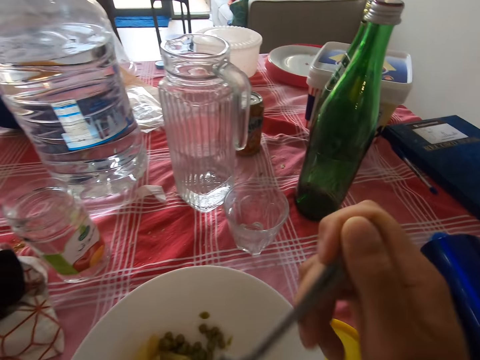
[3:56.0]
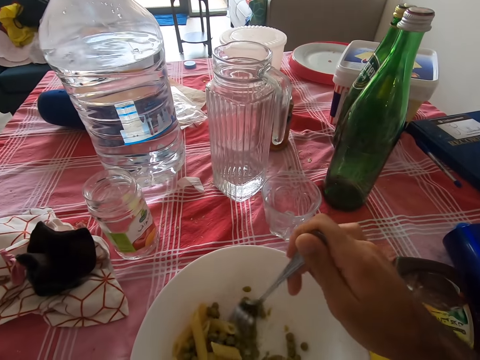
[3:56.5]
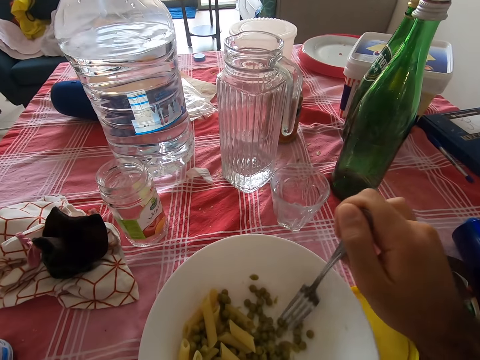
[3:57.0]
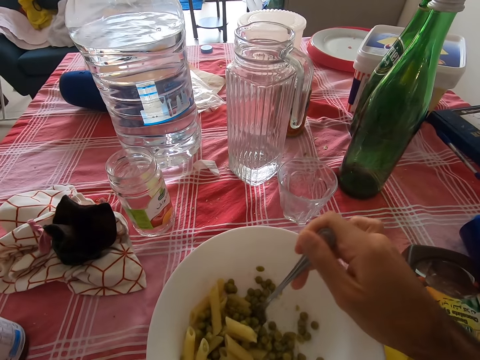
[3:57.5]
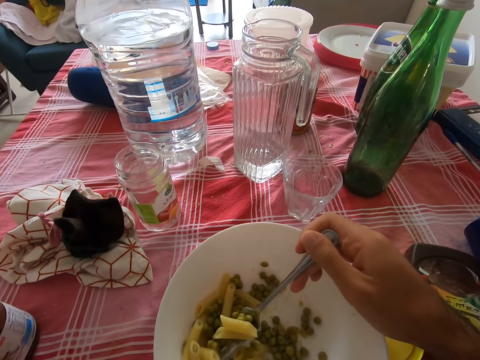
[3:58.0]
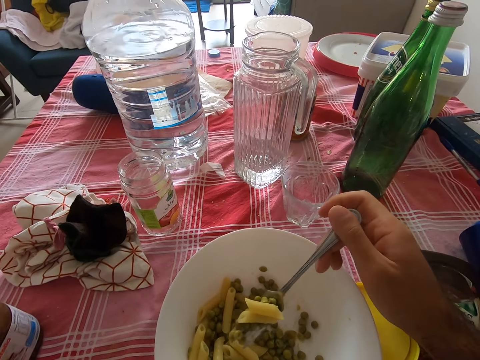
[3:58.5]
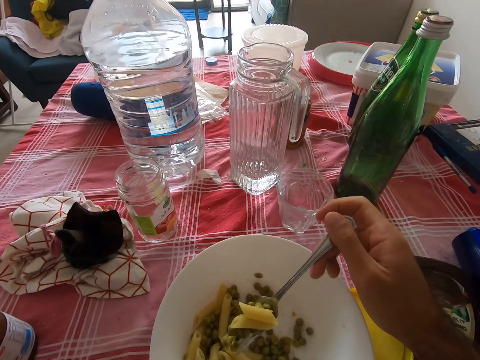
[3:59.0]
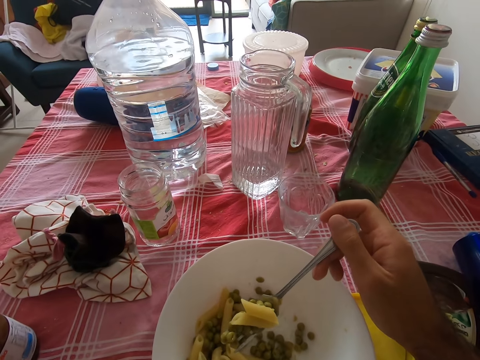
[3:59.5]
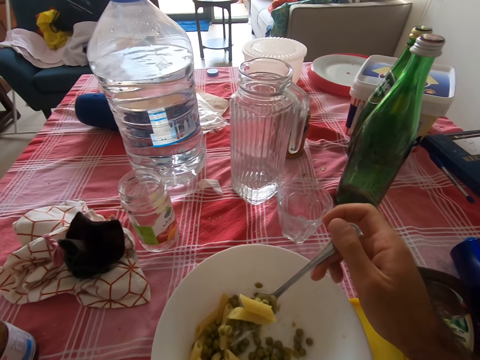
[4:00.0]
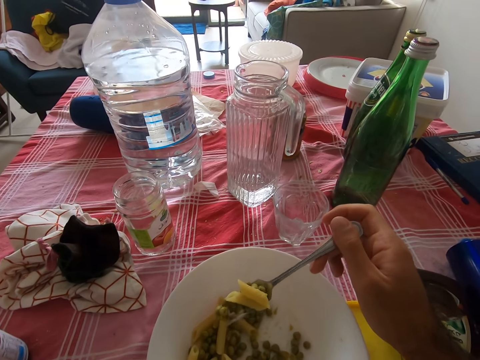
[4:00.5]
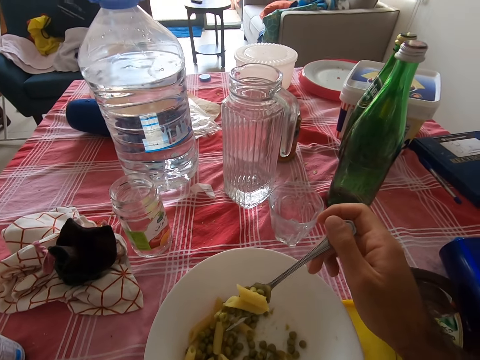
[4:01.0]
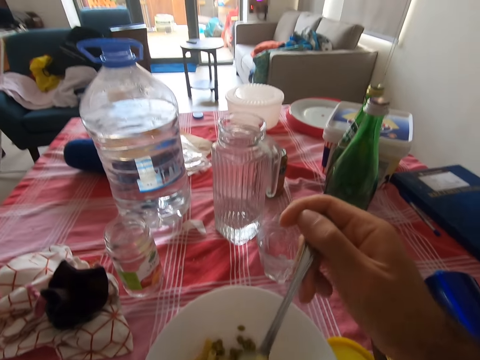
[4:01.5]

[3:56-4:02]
The camera wearer eats.

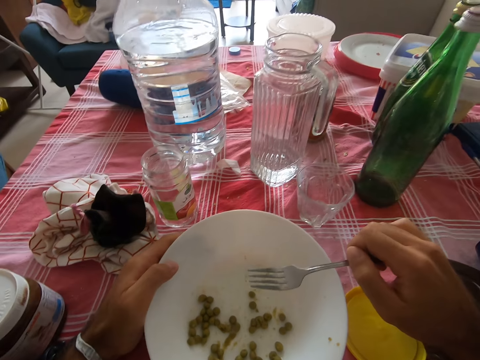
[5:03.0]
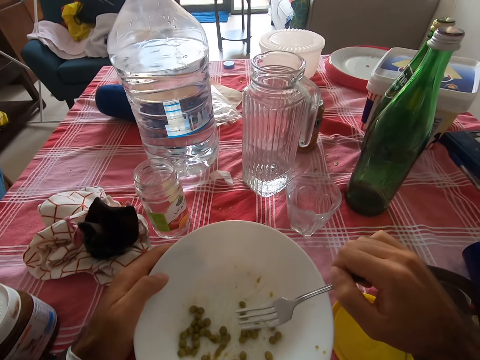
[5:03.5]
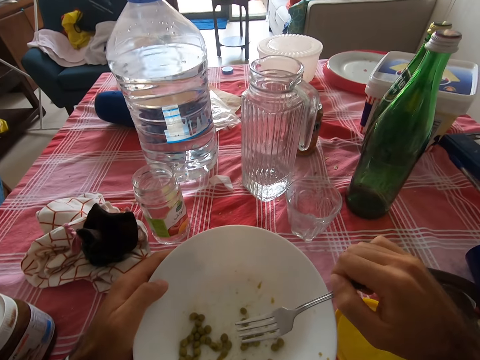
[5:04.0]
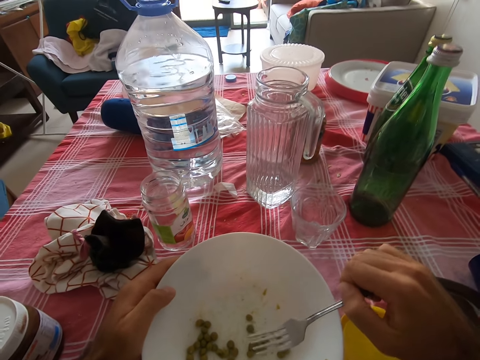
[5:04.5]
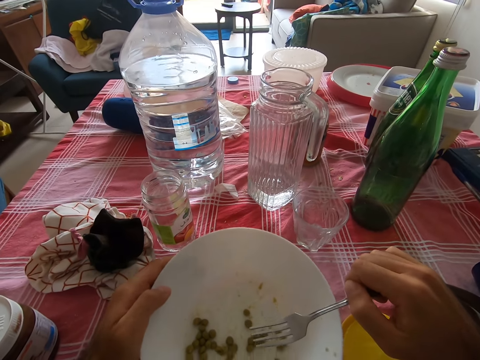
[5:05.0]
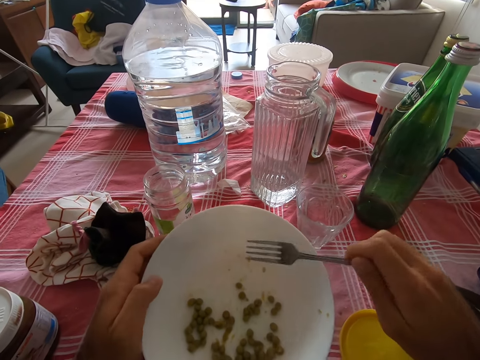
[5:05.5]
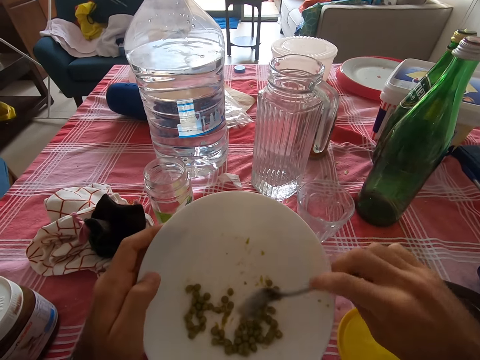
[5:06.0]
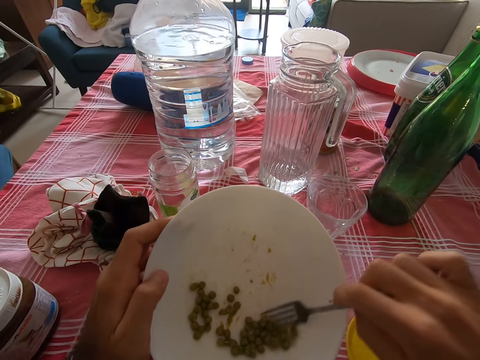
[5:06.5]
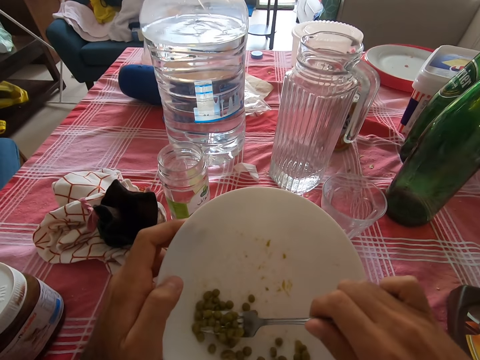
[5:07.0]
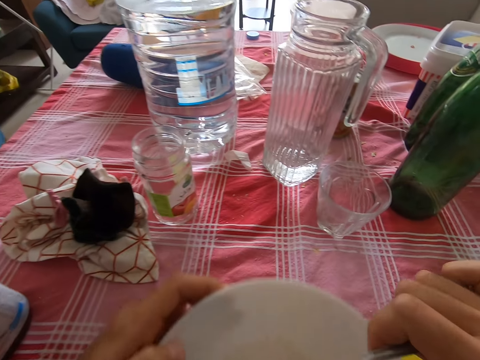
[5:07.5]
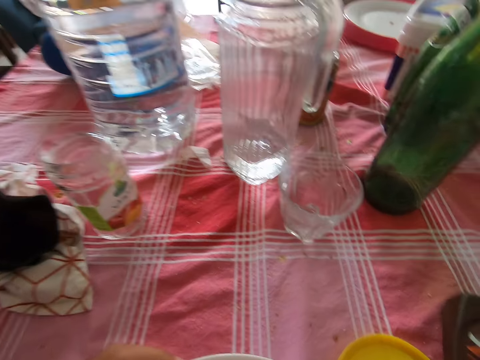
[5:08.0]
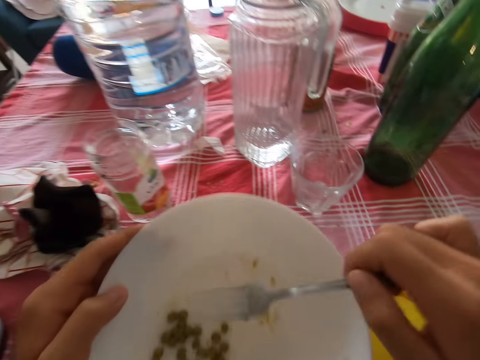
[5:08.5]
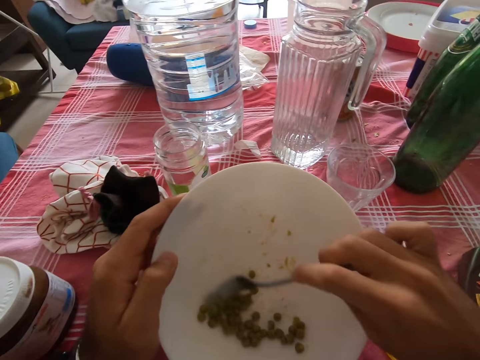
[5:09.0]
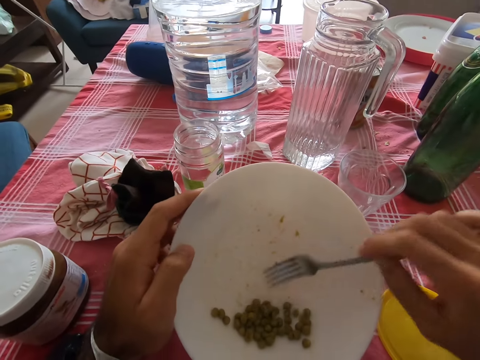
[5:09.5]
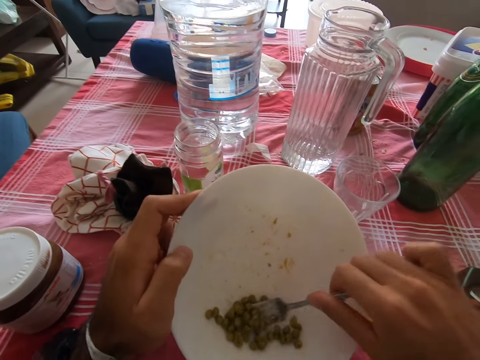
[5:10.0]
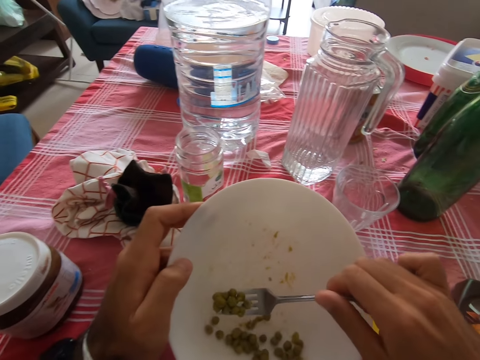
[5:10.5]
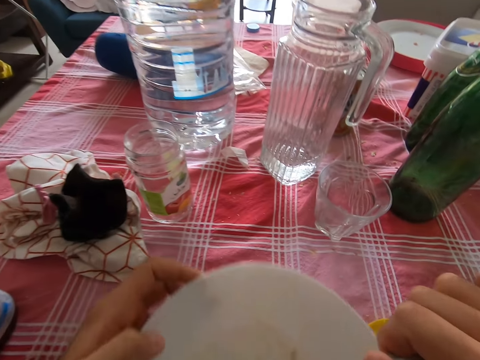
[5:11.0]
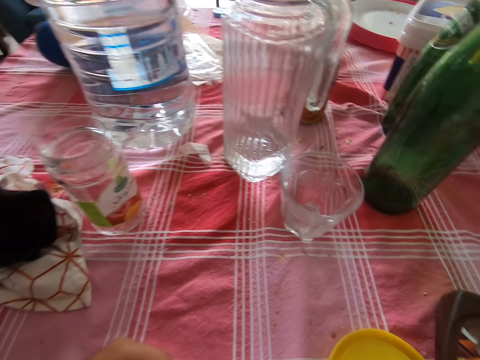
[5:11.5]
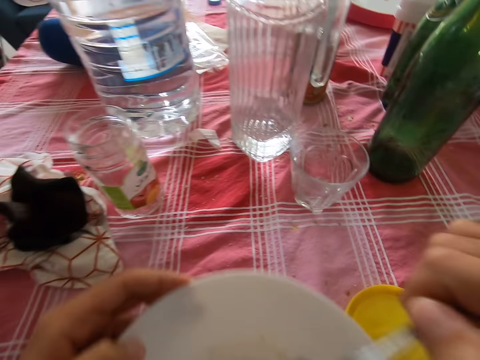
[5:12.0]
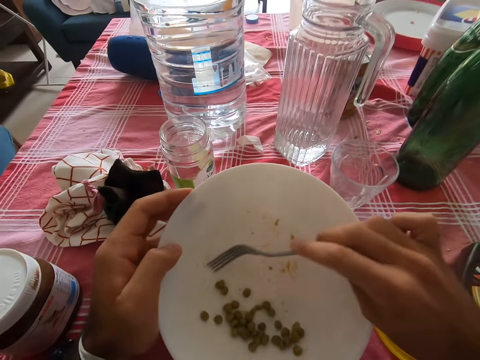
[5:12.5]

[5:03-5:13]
The camera wearer holds a plate. They eat.
